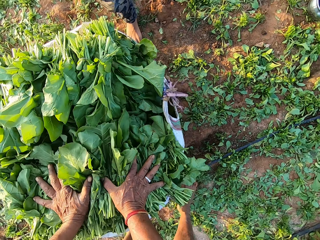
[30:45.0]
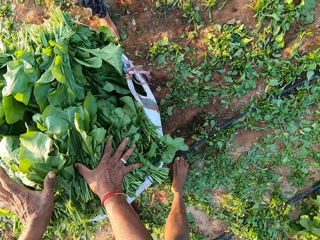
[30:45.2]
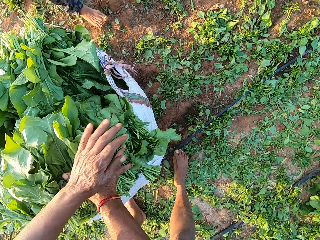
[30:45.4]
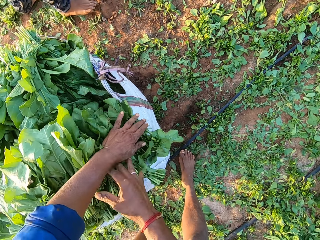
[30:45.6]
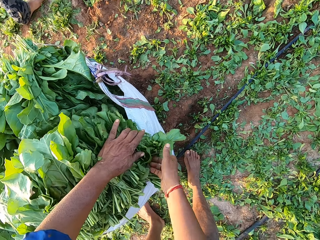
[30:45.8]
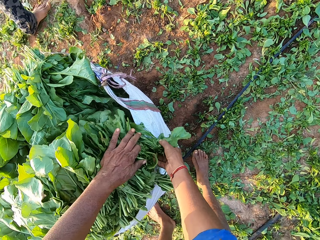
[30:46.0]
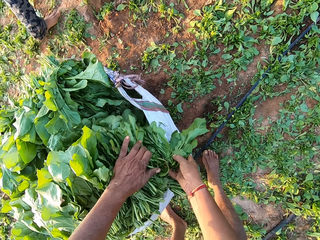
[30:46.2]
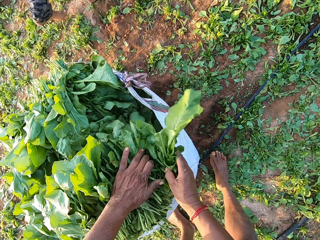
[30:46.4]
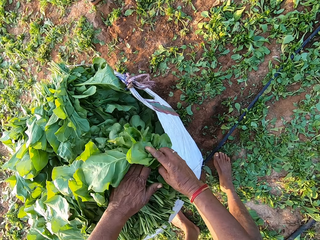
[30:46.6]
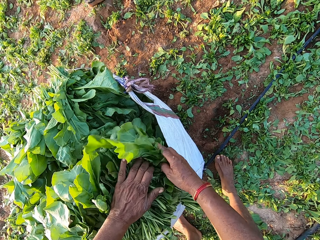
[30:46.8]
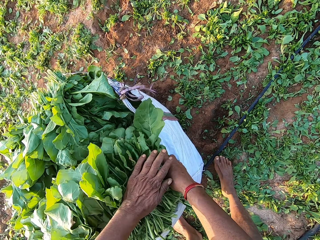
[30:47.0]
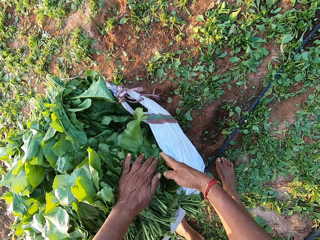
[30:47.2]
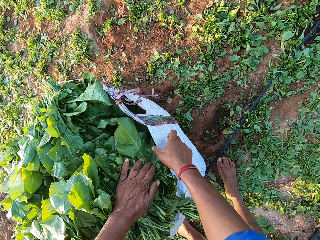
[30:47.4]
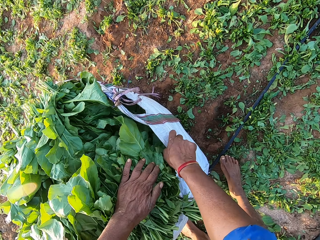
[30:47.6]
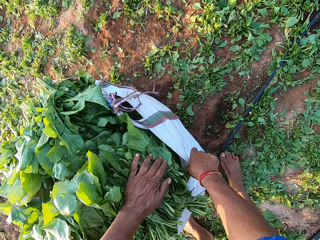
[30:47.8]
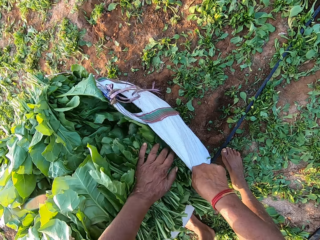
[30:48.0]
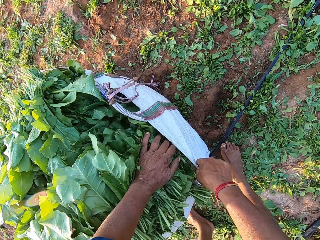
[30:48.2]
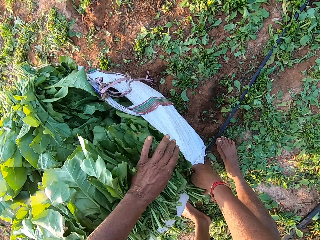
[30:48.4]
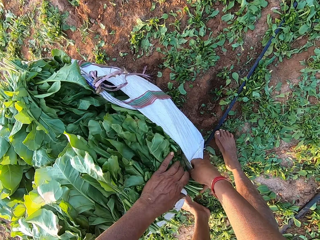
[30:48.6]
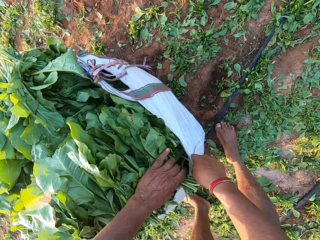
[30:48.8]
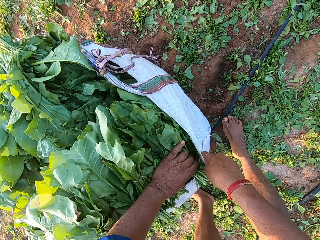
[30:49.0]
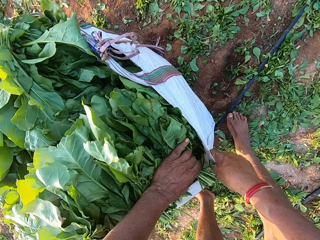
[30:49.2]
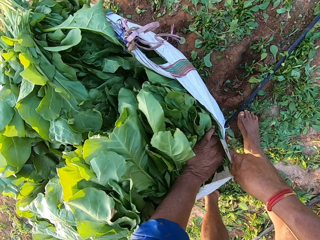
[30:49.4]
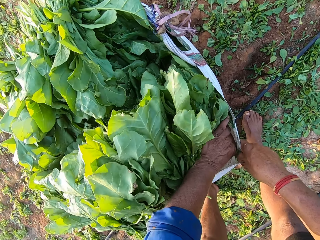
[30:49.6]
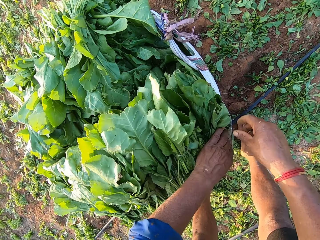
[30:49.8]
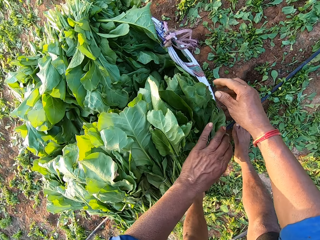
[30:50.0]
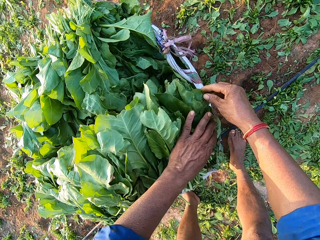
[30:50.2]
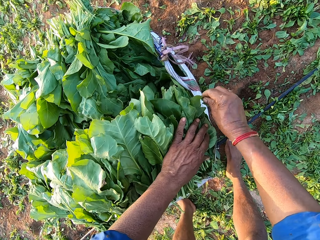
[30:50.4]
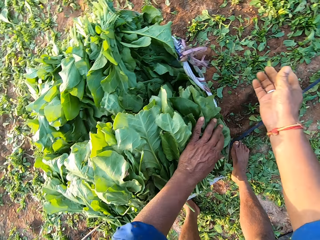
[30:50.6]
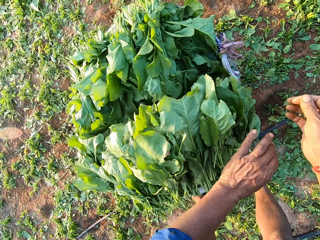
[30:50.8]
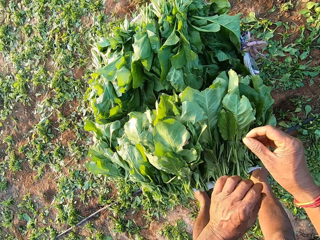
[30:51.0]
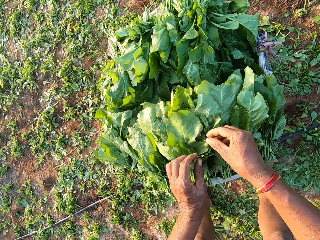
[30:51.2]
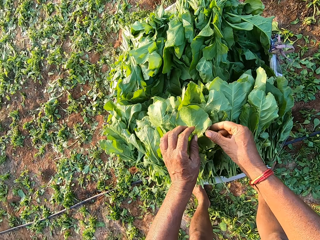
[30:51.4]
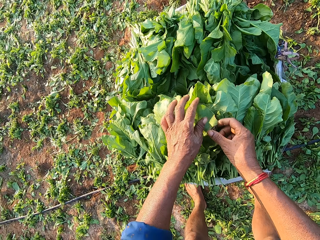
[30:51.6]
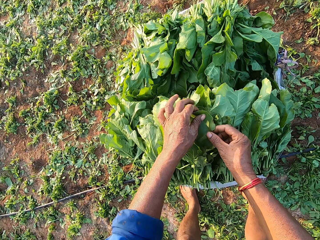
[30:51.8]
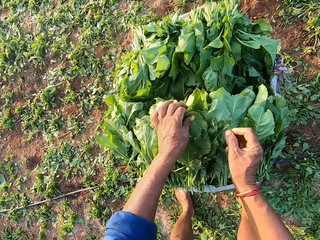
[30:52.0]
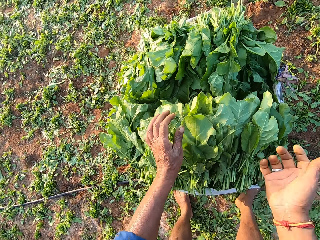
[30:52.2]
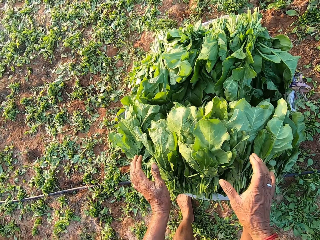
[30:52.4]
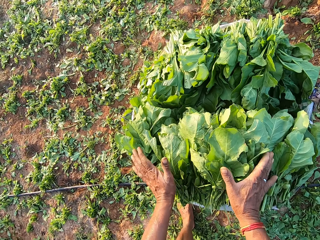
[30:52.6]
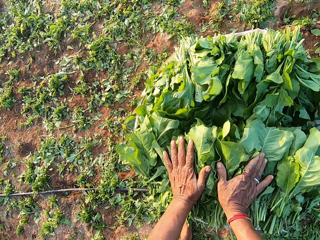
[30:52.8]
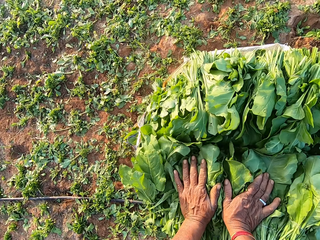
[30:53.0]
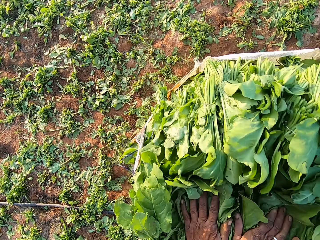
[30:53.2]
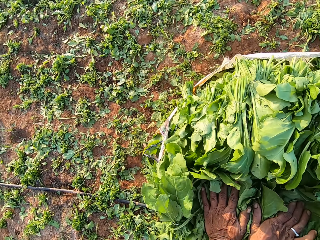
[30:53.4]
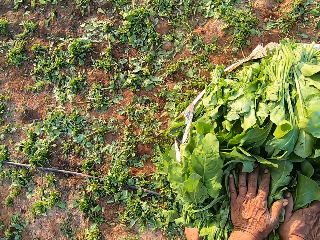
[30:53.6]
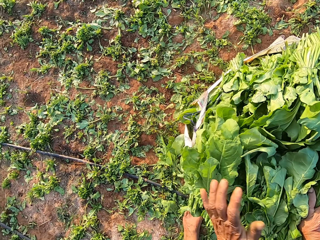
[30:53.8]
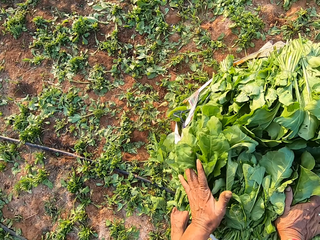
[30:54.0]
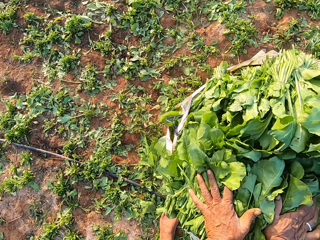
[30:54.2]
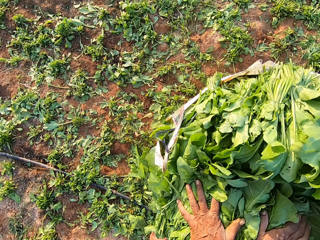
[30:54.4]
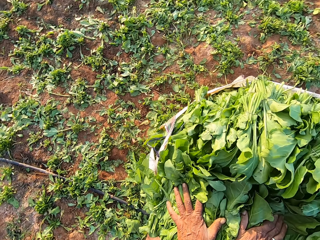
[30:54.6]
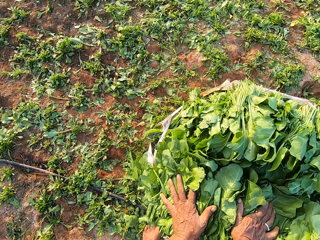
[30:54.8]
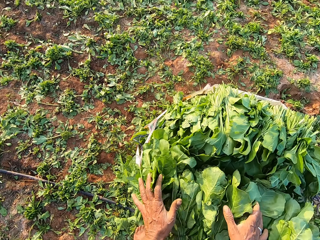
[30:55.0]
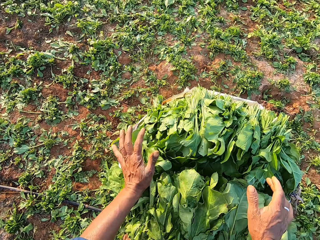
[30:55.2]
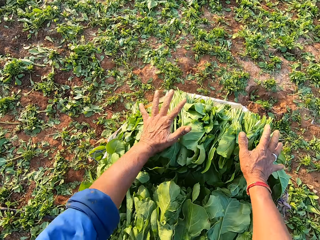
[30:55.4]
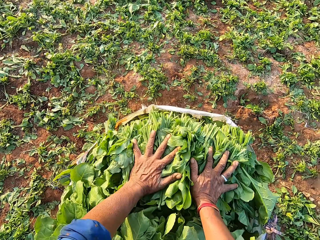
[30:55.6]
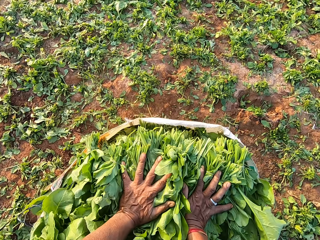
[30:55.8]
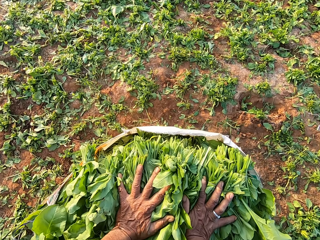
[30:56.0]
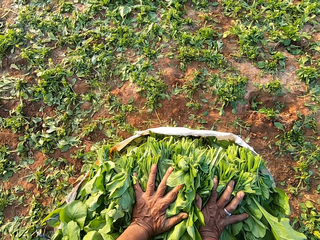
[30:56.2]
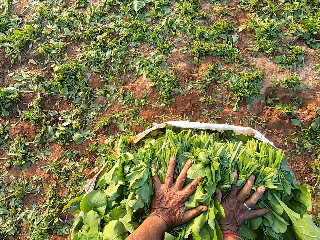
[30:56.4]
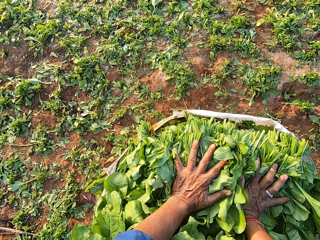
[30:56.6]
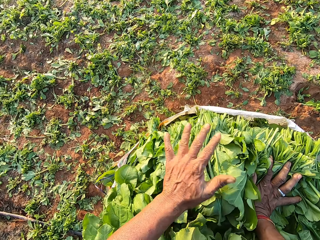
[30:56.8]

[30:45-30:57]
The camera wearer presses spinach in a sack.

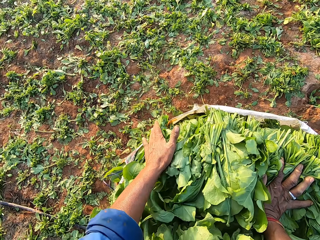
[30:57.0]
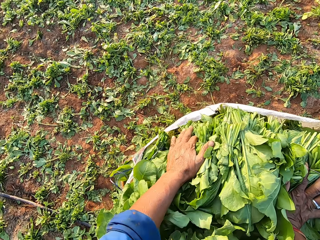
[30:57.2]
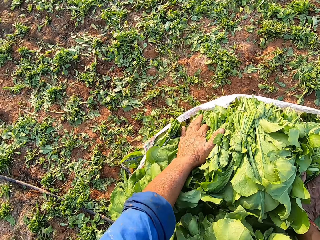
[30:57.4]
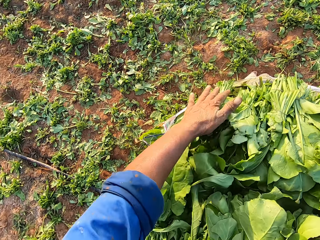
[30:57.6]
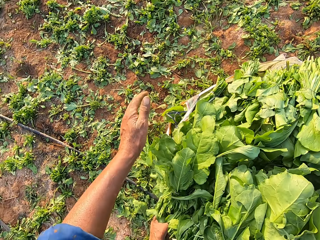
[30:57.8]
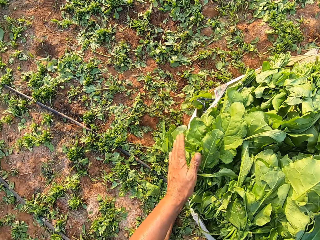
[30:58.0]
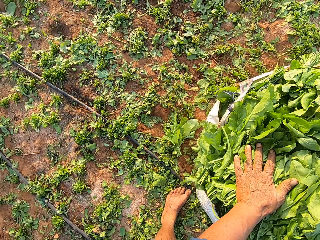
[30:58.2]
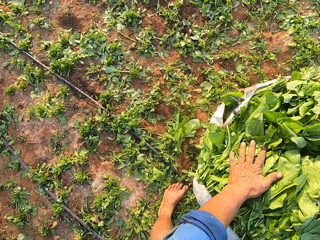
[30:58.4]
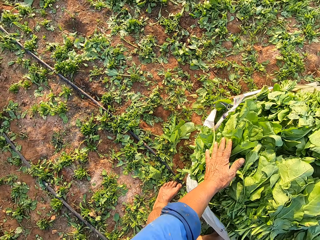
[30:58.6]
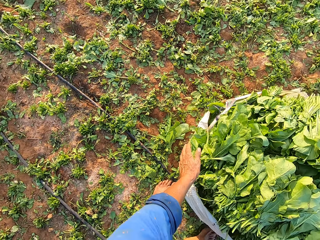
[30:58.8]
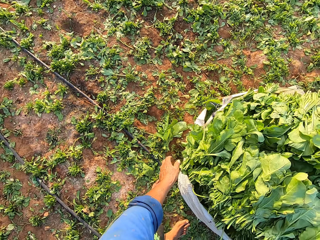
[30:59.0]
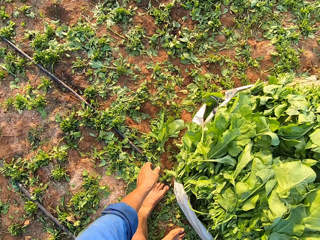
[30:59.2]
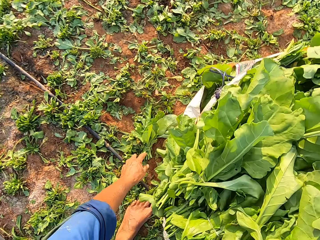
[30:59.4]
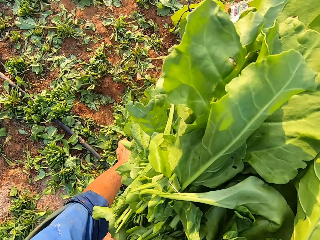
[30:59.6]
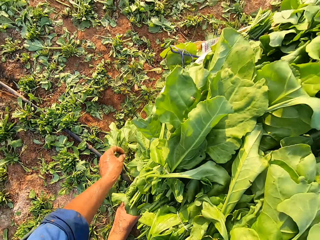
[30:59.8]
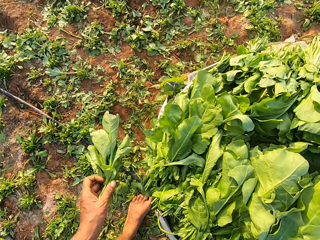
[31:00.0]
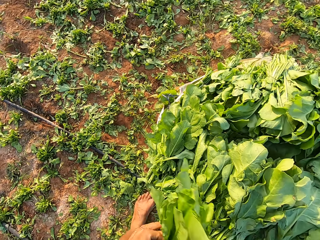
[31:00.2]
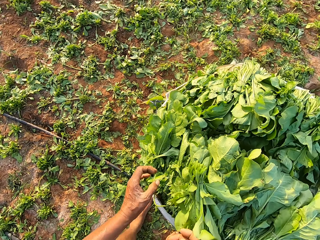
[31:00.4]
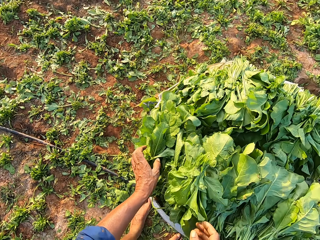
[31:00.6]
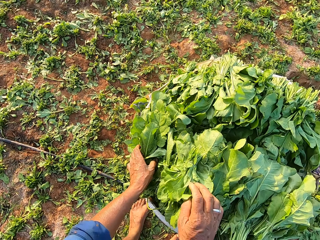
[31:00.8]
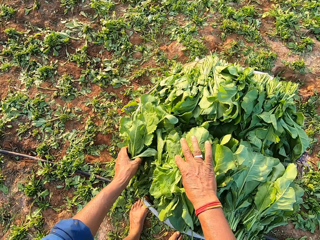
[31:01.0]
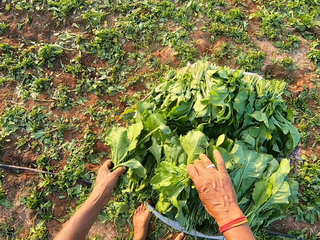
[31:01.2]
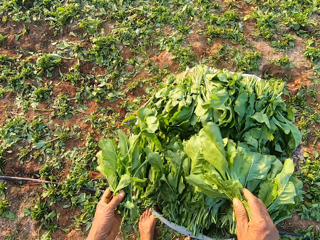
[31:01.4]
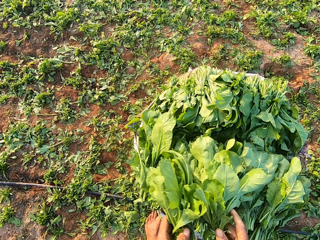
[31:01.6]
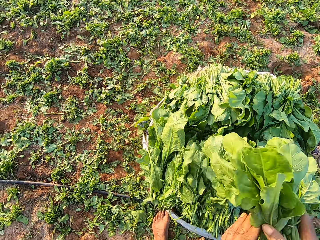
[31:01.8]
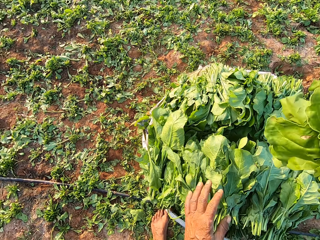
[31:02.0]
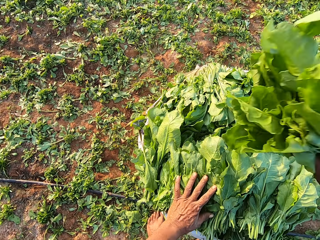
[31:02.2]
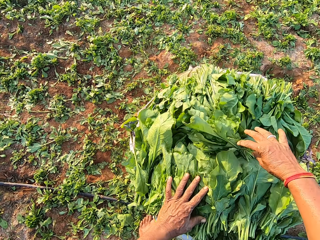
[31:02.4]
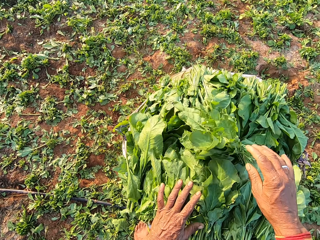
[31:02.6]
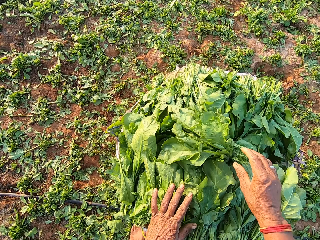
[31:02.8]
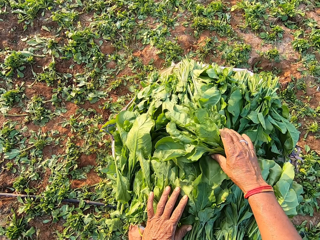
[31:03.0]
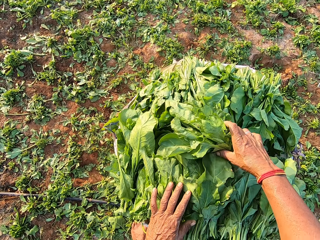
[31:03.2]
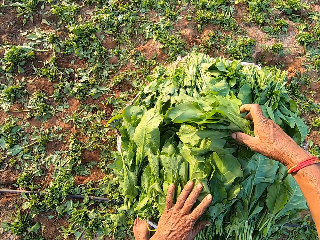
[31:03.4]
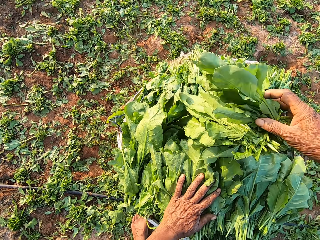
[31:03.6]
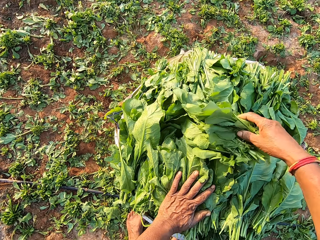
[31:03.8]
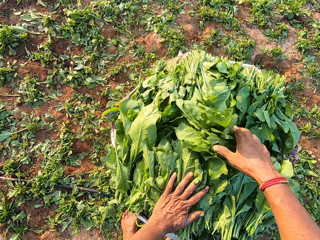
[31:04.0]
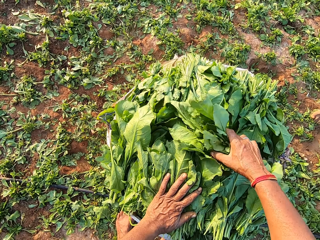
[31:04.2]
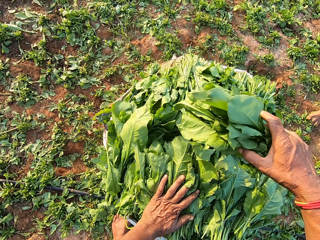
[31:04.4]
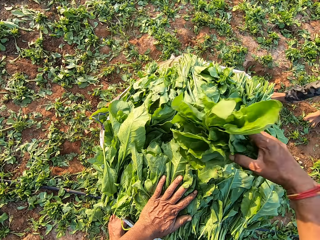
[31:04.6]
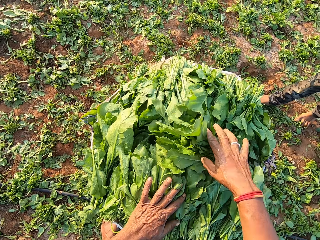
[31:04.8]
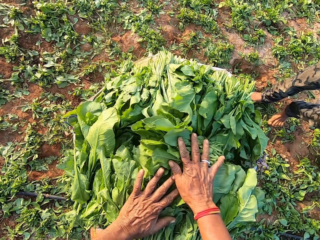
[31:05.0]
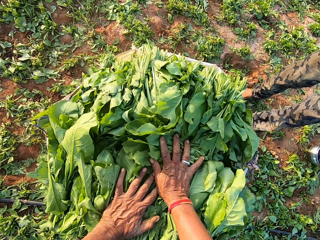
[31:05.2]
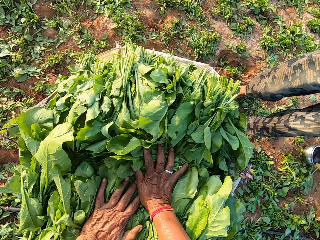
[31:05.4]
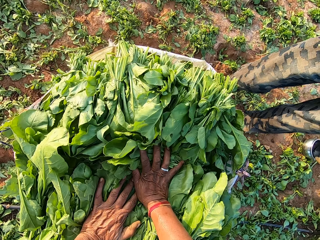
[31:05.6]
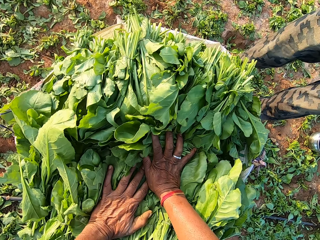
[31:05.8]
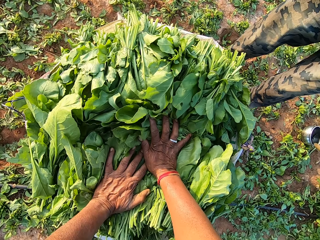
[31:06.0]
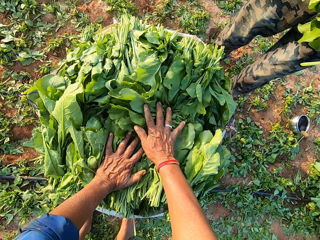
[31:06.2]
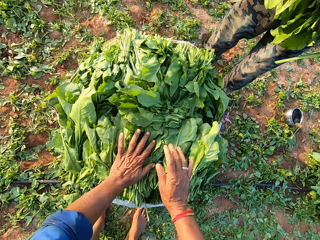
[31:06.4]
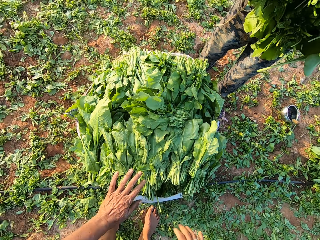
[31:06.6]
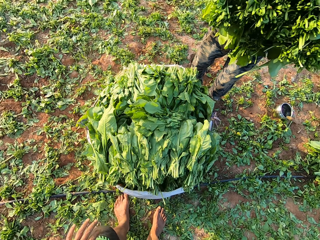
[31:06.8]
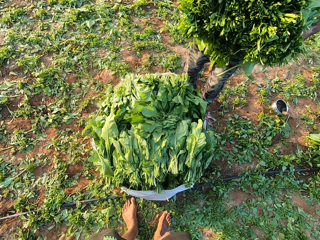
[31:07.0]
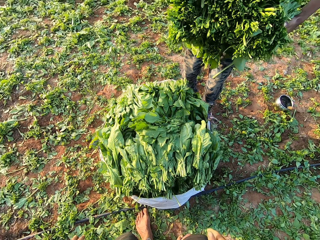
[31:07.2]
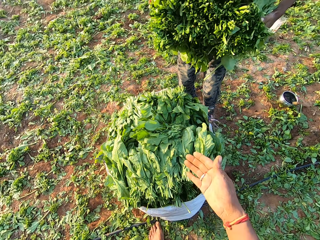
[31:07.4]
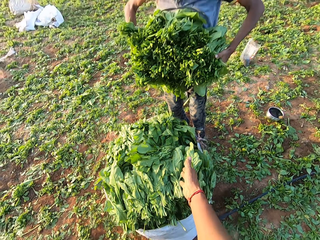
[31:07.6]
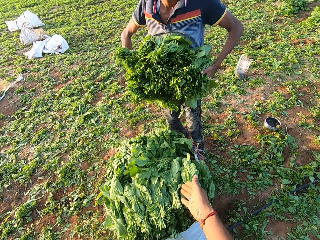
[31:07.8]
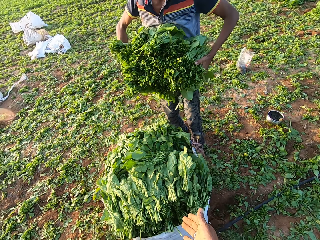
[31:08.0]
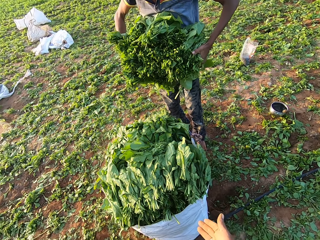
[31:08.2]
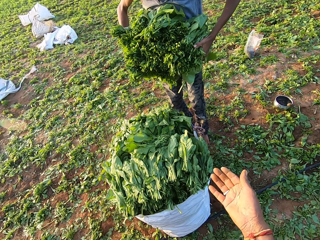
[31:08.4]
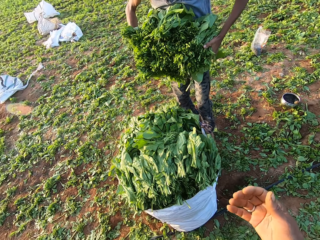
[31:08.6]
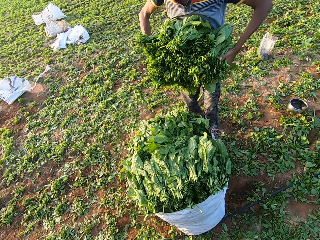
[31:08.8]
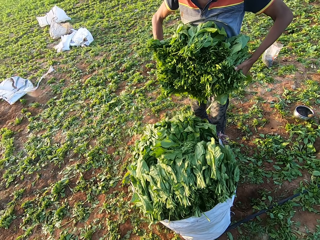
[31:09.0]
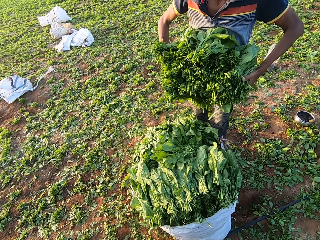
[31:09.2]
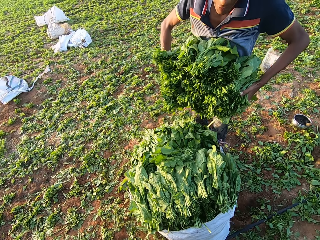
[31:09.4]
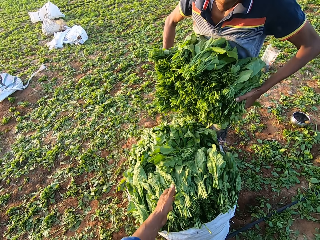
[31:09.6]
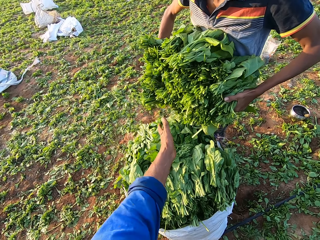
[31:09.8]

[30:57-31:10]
The camera wearer picks some leaves or spinach from the ground with his left hand. He drops the leaves in the sack with his left hand. He picks the leaves from the sack with both hands. He passes the leaves from his left hand to his right hand. He inspects the spinach. He drops the leaves in the sack with his right hand. A man interacts with the camera wearer. The camera wearer holds the leaves with both hands.
